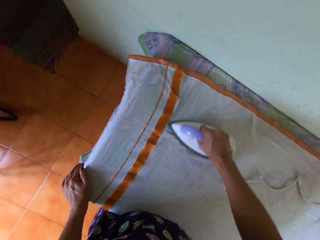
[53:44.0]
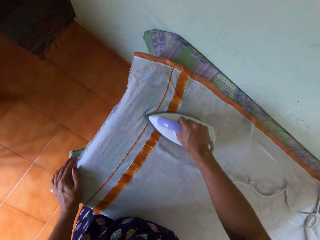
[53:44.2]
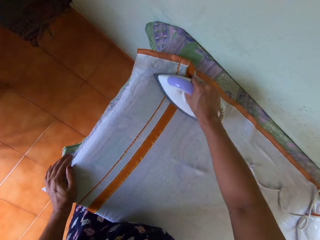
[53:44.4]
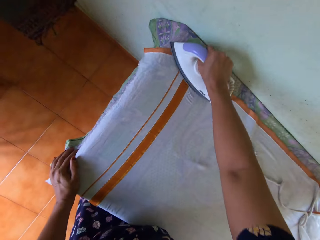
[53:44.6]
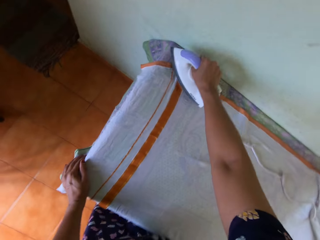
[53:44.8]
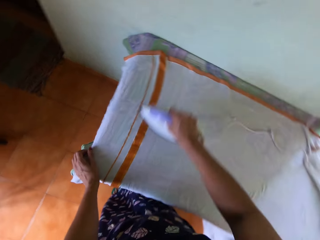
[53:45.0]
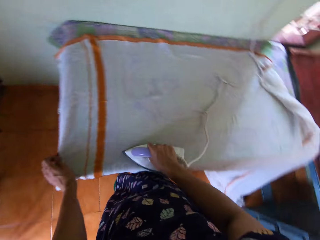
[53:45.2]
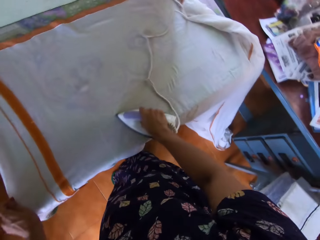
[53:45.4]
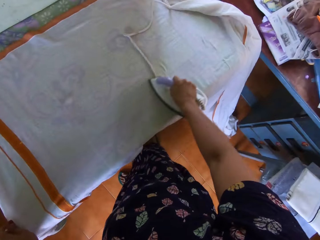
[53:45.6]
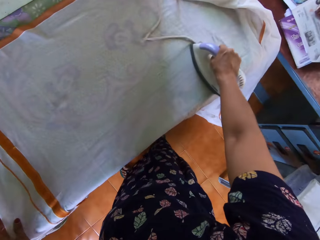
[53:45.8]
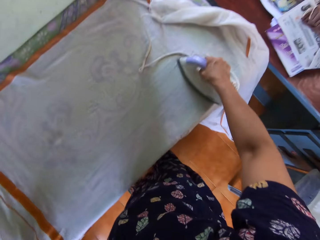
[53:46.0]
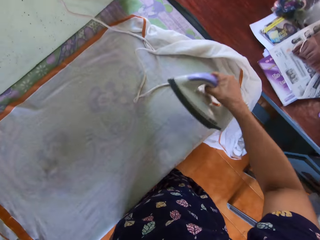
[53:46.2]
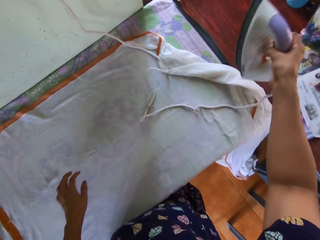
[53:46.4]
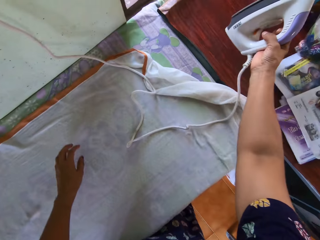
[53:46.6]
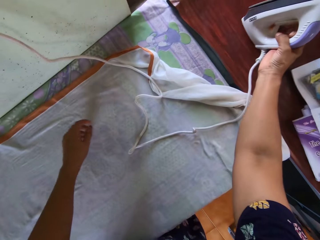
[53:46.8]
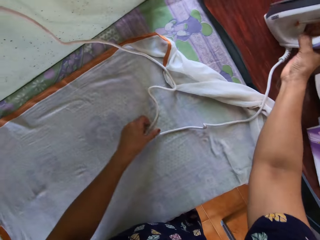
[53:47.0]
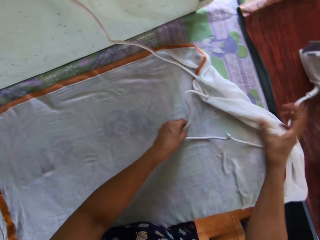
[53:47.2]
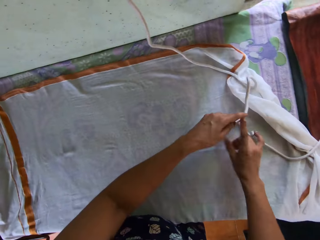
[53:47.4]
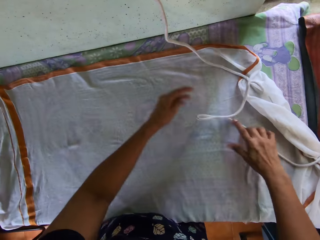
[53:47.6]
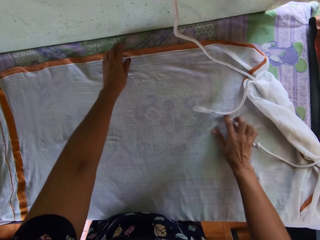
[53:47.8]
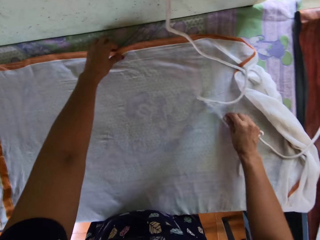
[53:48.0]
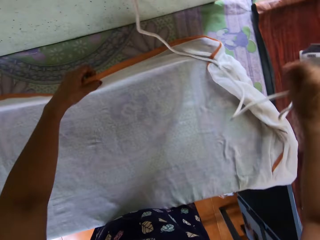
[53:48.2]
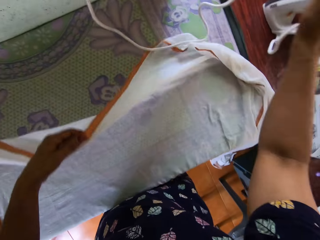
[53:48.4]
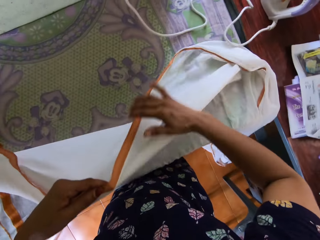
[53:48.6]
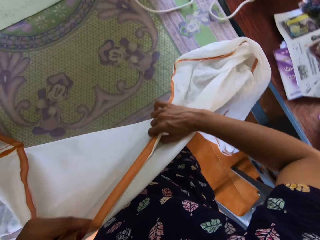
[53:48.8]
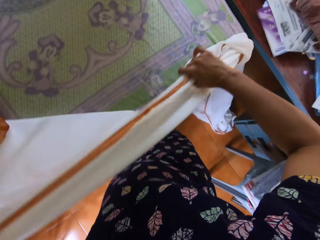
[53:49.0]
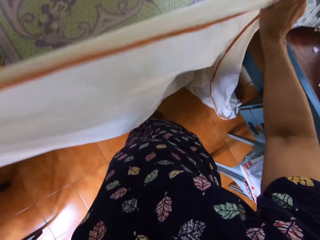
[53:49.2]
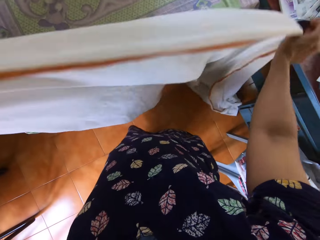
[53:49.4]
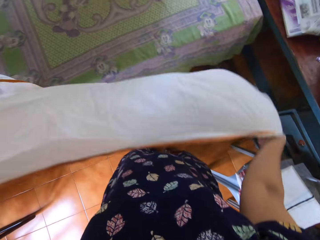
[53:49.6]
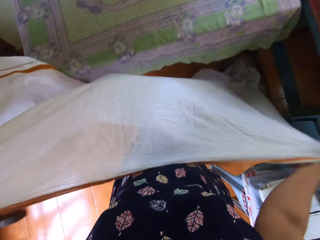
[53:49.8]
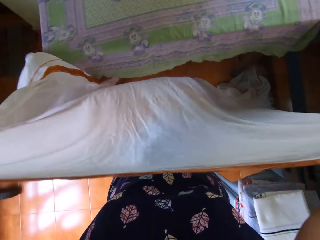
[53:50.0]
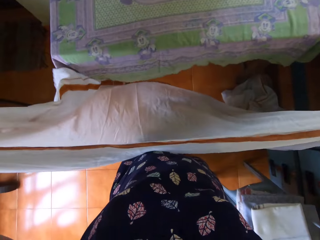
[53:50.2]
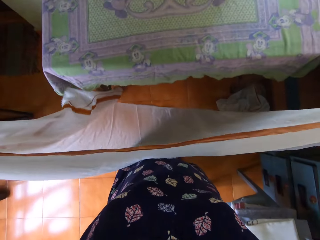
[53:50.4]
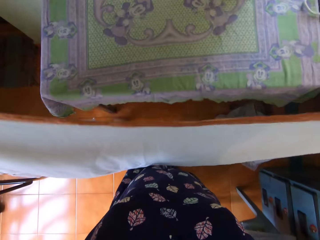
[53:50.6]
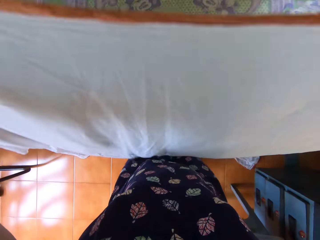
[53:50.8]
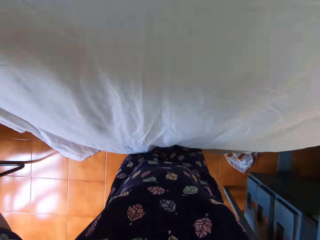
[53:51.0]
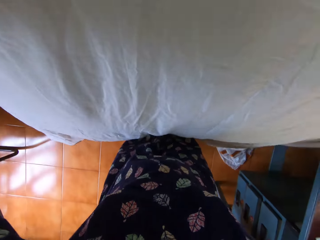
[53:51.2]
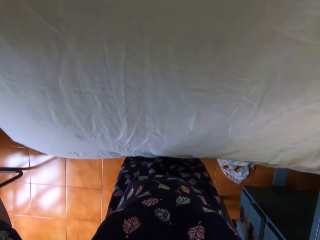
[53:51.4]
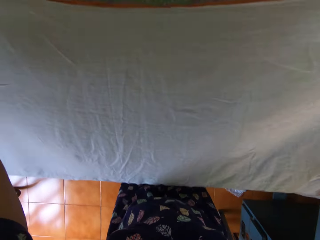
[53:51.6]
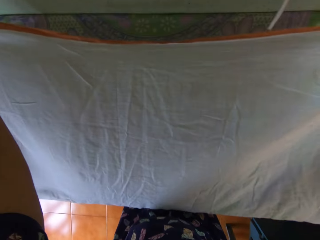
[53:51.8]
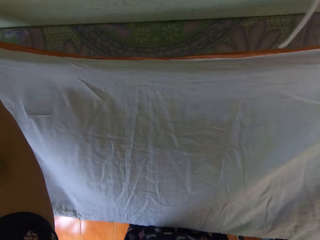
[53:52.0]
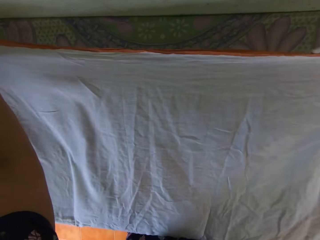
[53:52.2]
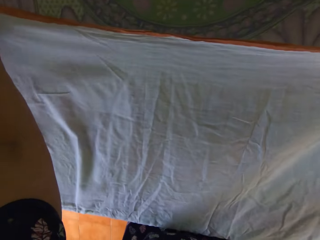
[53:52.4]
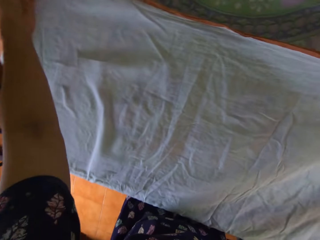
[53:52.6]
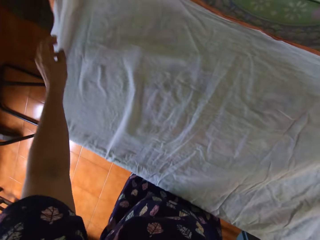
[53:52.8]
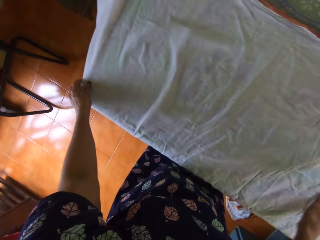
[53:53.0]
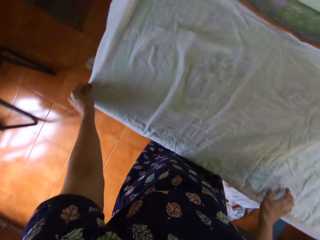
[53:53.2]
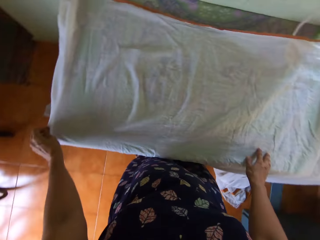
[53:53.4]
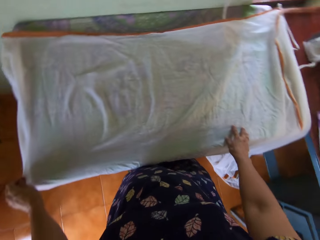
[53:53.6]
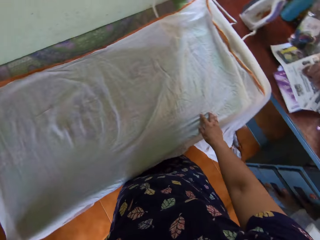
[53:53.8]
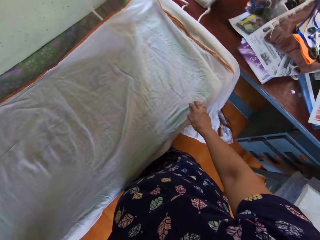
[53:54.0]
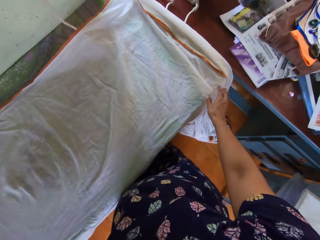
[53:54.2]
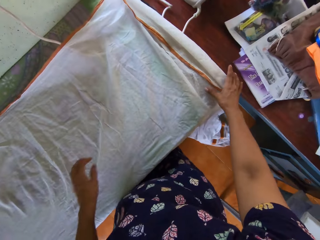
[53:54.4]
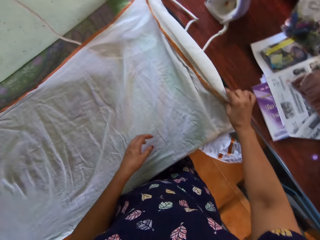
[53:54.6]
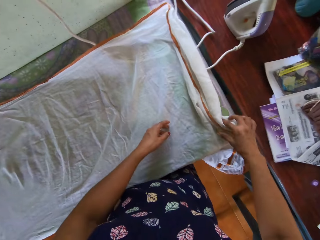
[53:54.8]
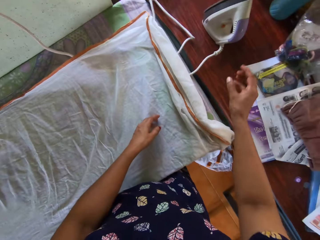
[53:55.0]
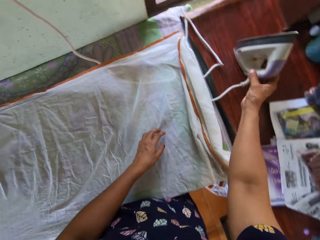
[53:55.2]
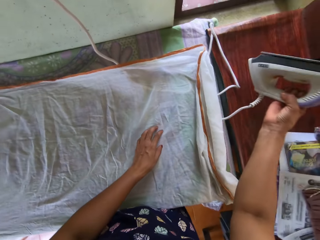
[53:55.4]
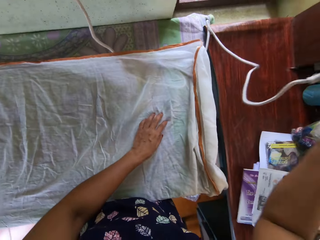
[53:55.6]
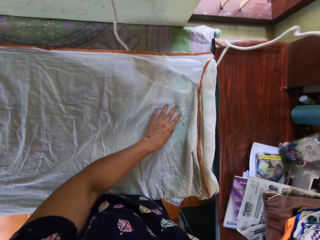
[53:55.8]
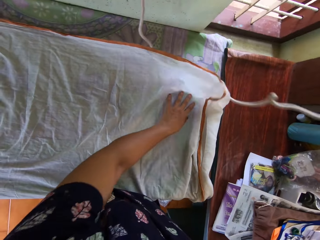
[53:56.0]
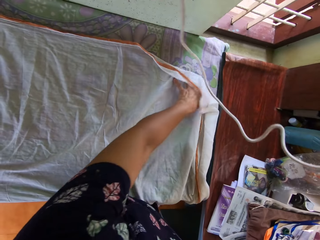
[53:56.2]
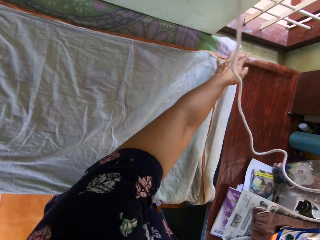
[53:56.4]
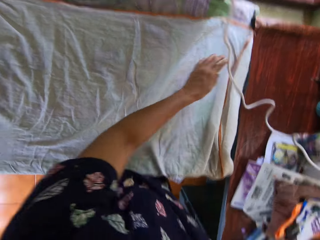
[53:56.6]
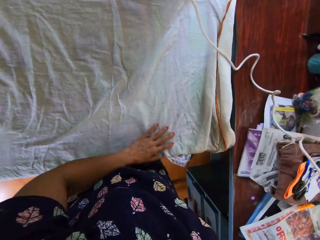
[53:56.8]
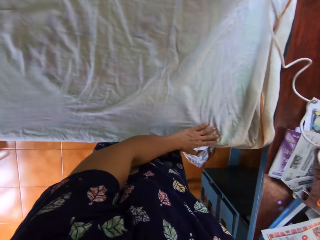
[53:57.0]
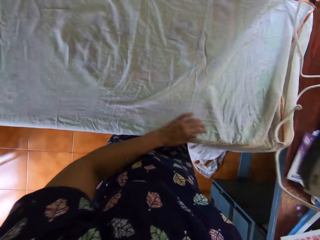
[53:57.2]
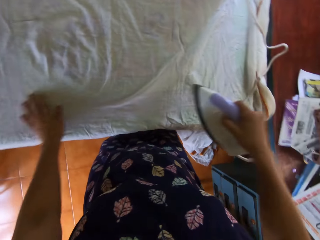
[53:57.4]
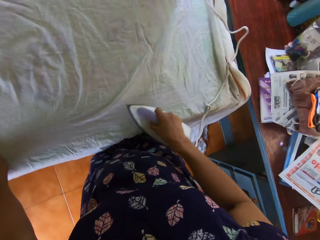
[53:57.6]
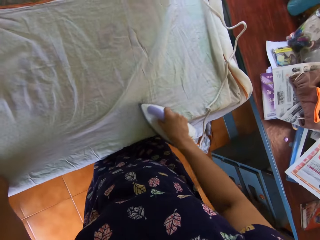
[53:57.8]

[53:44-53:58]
The camera wearer moves her left hand on the fabric. She irons the fabric. She lifts up the iron from the fabric. She moves her left hand. She drops the pressing iron on the second table with her right hand. She pulls the iron's cable from the table with both hands. She moves her left hand. She holds the cable with her right hand. She shifts the pressing iron's cord with her right hand. She picks up the bedsheet from the table with her left hand. She holds the bedsheet with both hands. She lifts the fabric with both hands. She stretches the fabric with both hands. She spreads the fabric on the table. She places the bedsheet on the table with both hands. She removes her hand from the fabric. She places both hands on the fabric. She turns. She holds the fabric with her right hand. She removes her hand from the fabric. She picks up the pressing iron from the second table with her right hand. She spreads the fabric with her left hand. She adjusts the bedsheet with her left hand.

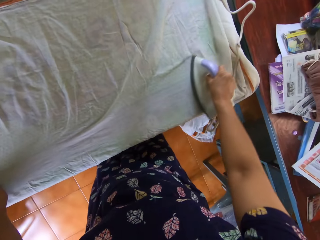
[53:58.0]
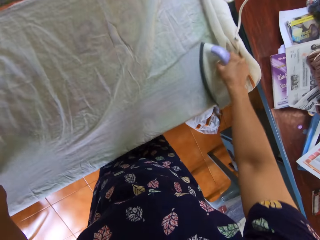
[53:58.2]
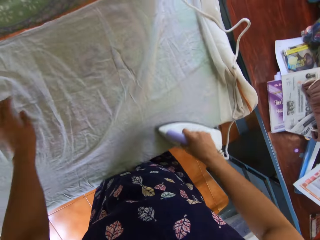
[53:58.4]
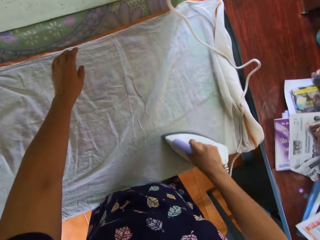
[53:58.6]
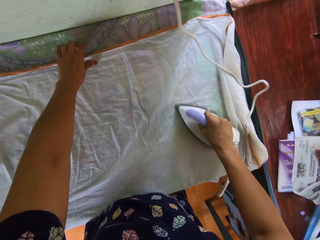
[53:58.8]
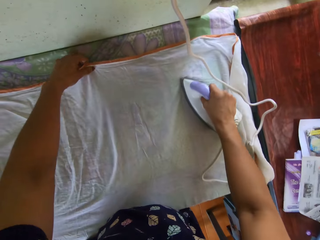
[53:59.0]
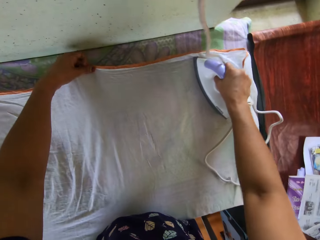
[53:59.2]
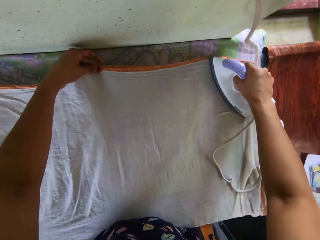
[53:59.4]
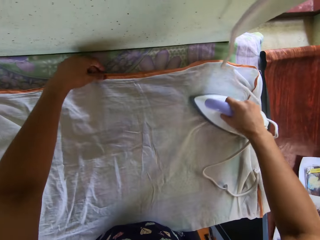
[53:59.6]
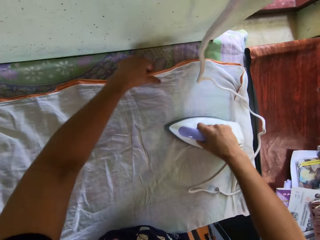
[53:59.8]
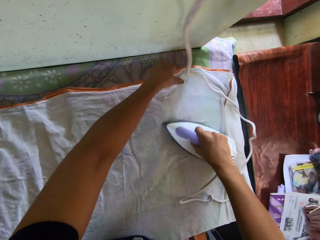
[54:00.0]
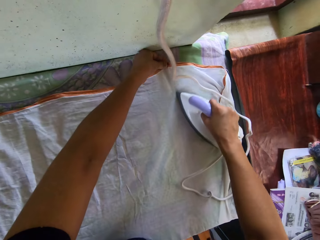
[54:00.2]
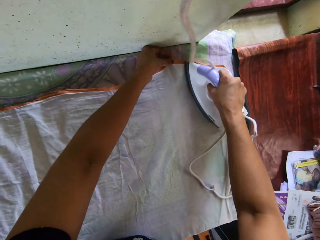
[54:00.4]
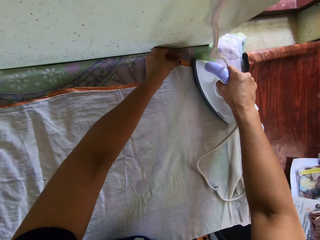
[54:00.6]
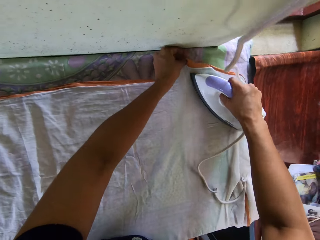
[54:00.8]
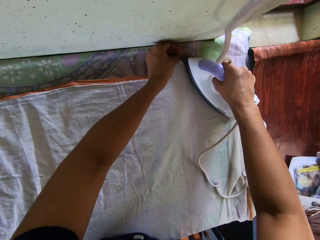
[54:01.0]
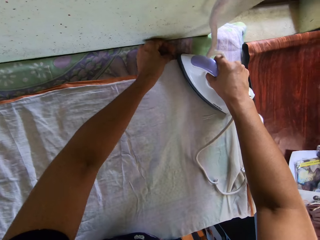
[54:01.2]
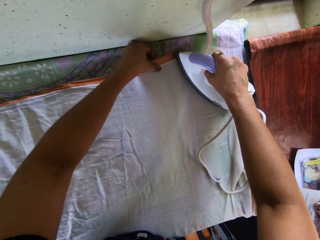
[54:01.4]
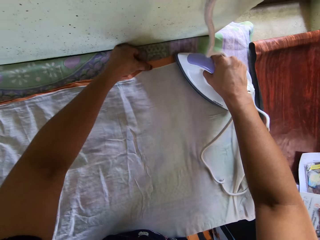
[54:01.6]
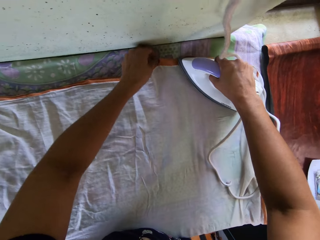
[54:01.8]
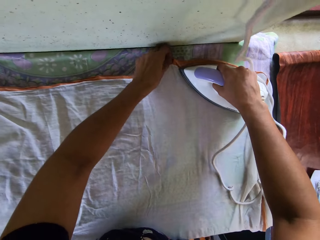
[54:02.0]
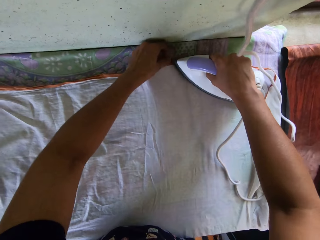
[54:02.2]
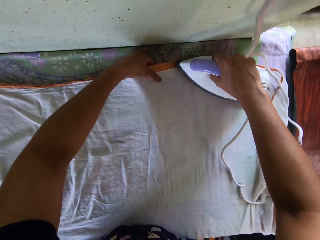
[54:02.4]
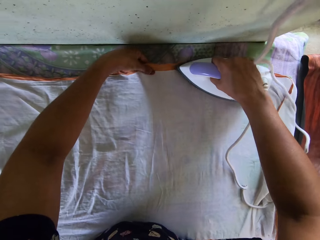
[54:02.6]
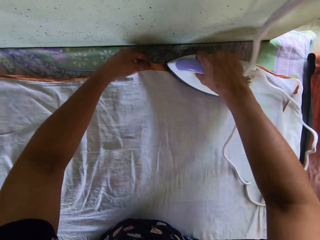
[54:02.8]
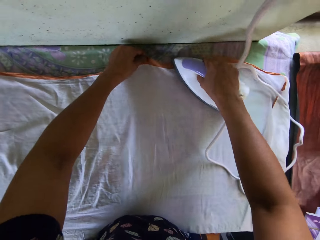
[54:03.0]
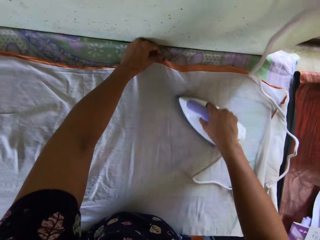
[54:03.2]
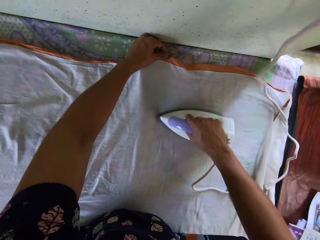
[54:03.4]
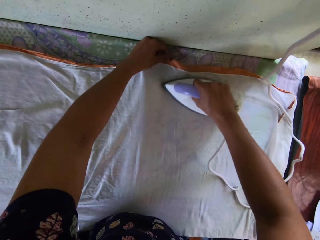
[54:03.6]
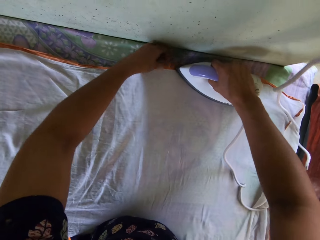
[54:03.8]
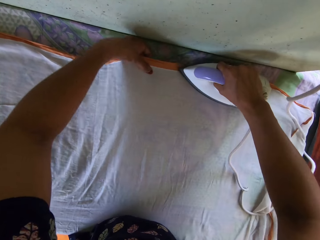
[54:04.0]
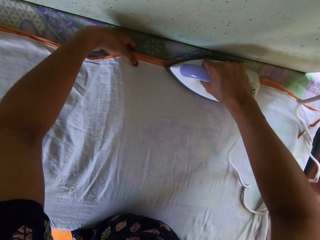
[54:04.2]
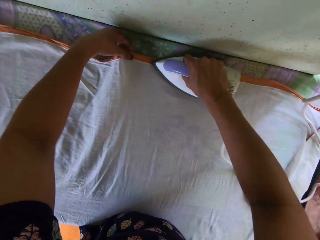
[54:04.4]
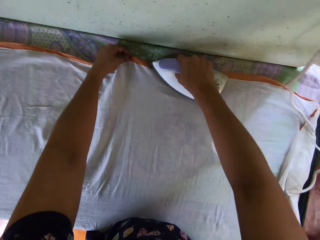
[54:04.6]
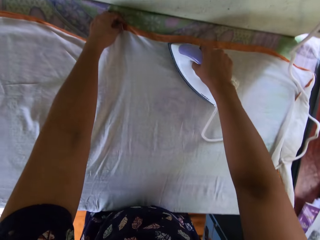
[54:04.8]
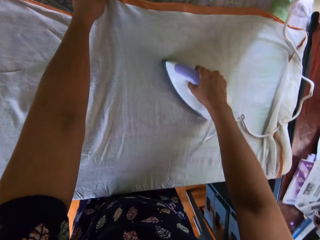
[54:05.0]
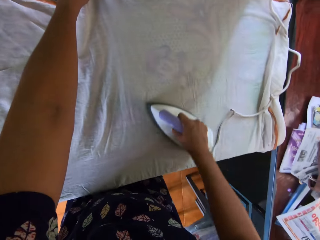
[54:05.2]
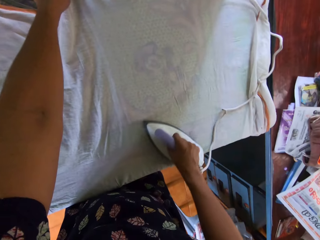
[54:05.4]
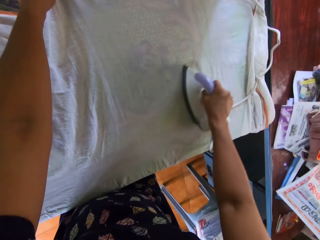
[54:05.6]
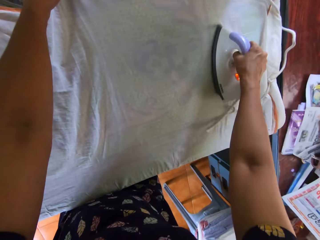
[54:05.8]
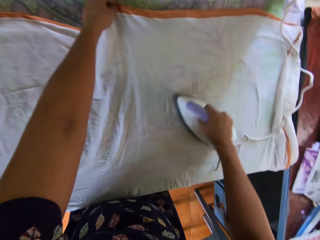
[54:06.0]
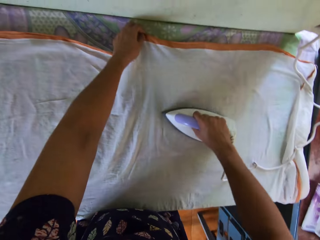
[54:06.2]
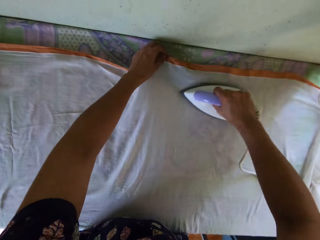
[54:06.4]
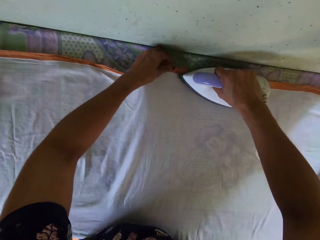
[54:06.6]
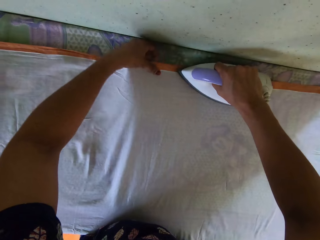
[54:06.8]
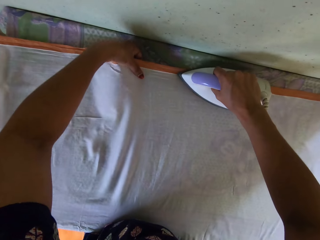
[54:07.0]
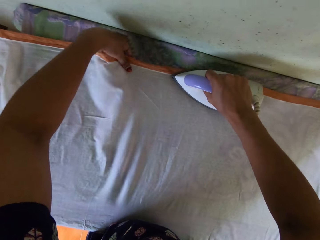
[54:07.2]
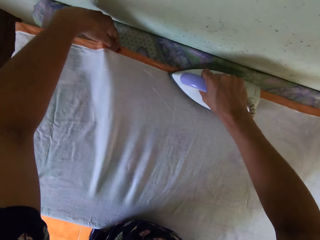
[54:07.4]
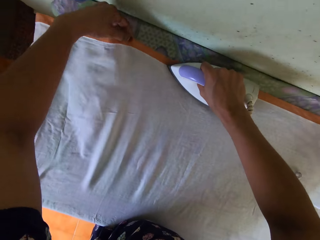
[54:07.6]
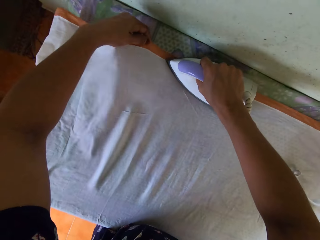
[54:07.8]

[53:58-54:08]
The camera wearer irons the fabric. She moves her left hand on the fabric while ironing. She straightens the bedsheet with the pressing iron in her right hand. She adjusts the sides of the bedsheet with her left hand.
